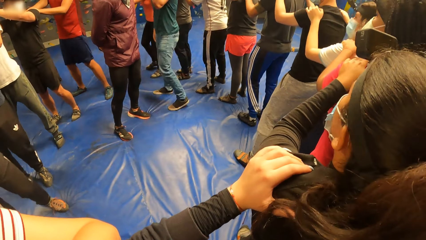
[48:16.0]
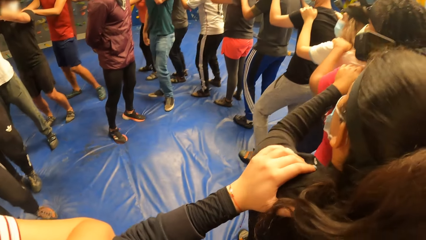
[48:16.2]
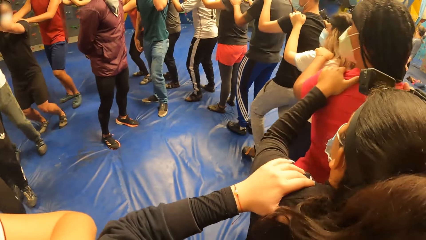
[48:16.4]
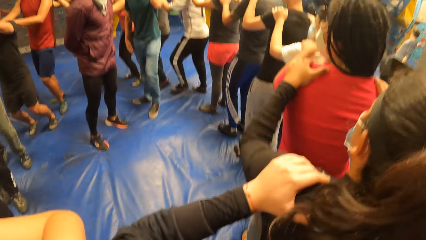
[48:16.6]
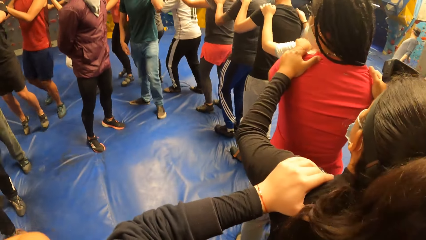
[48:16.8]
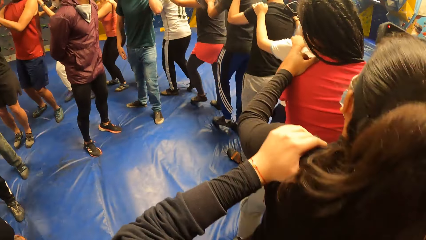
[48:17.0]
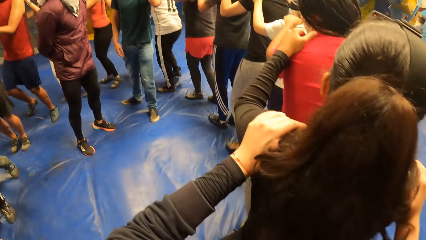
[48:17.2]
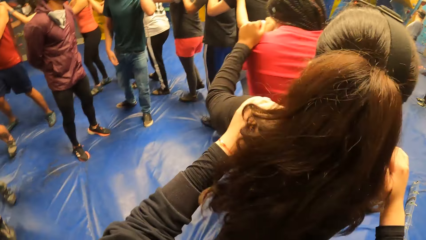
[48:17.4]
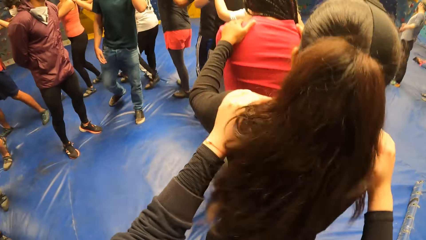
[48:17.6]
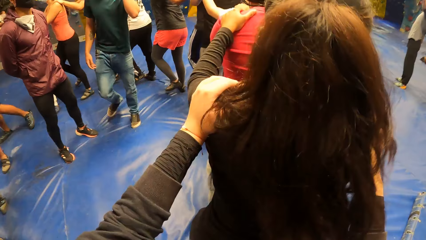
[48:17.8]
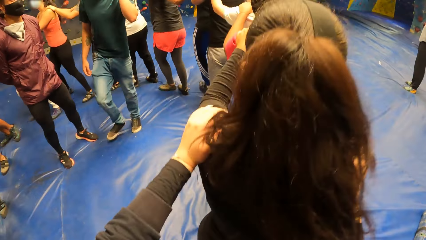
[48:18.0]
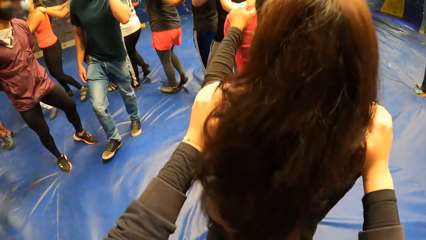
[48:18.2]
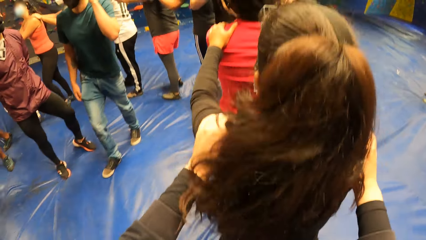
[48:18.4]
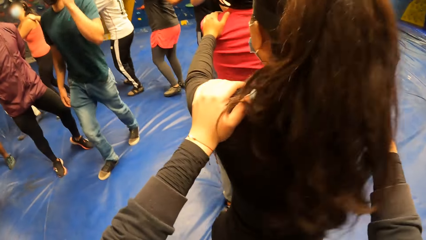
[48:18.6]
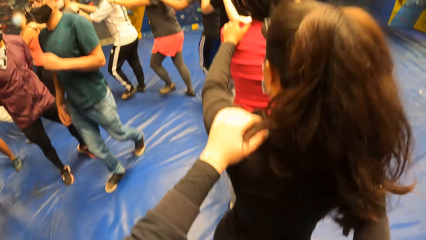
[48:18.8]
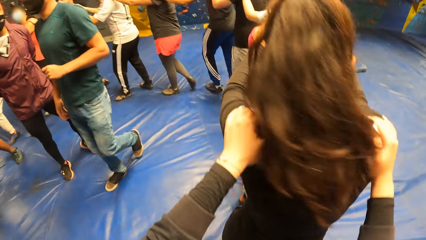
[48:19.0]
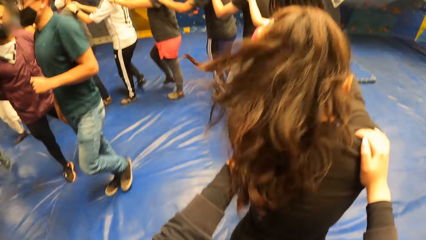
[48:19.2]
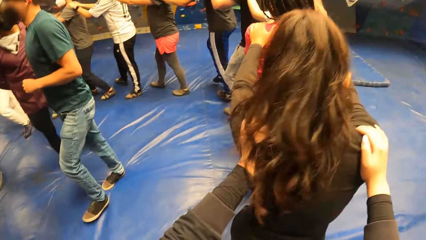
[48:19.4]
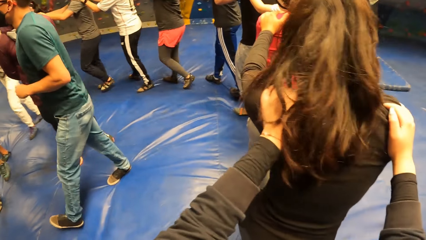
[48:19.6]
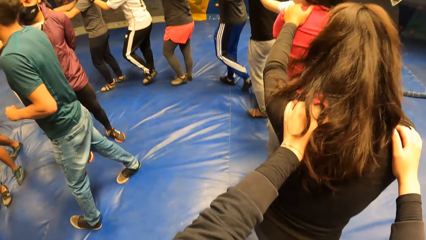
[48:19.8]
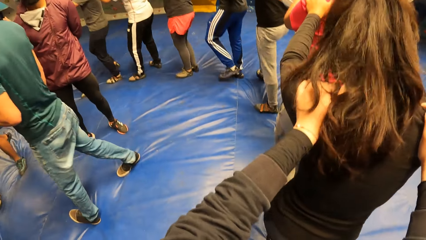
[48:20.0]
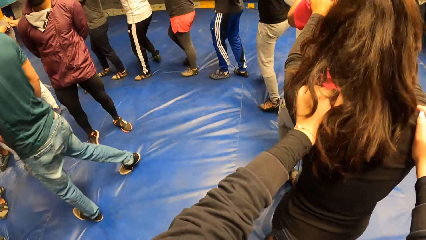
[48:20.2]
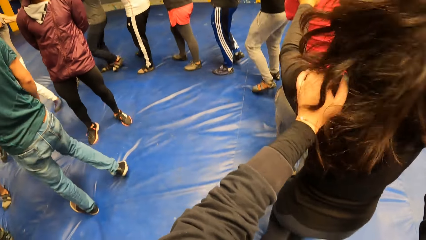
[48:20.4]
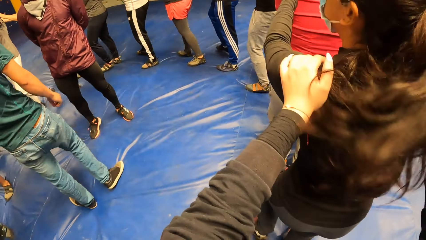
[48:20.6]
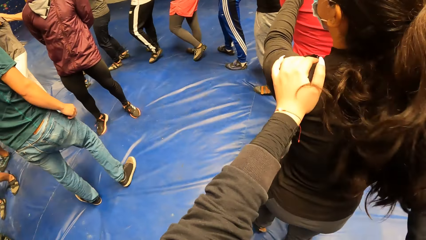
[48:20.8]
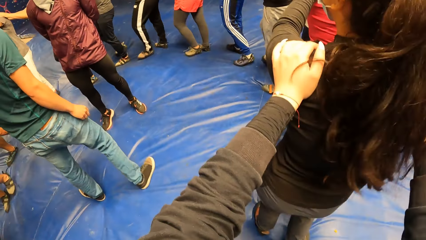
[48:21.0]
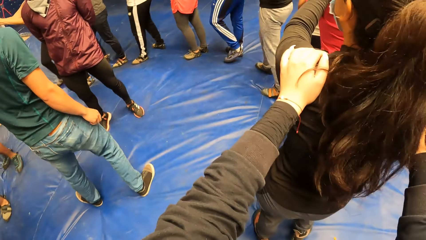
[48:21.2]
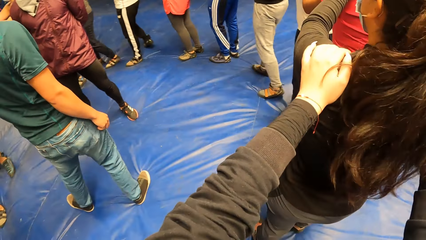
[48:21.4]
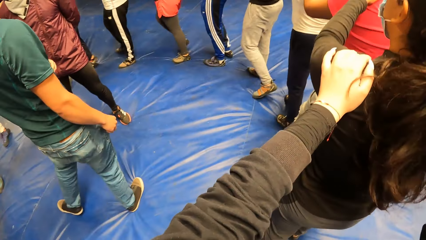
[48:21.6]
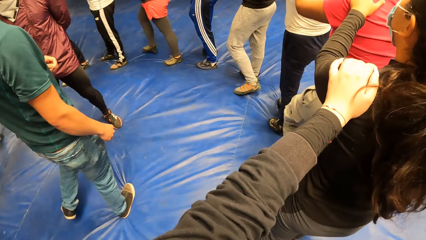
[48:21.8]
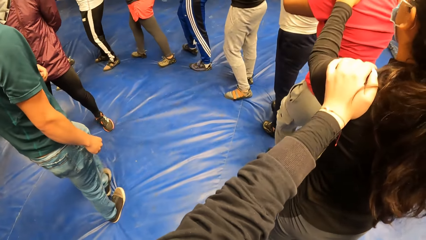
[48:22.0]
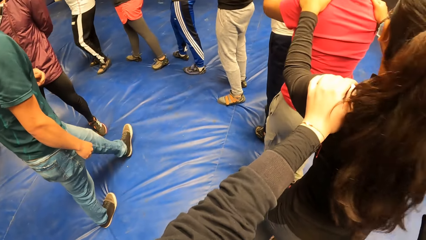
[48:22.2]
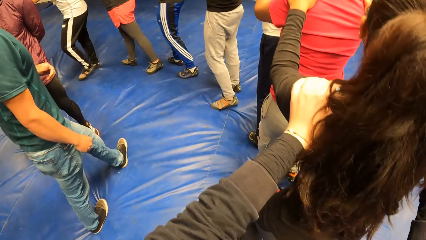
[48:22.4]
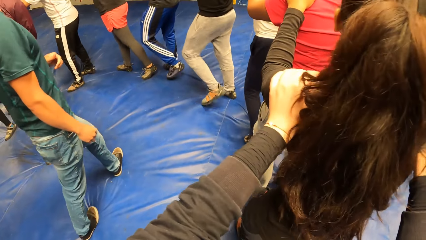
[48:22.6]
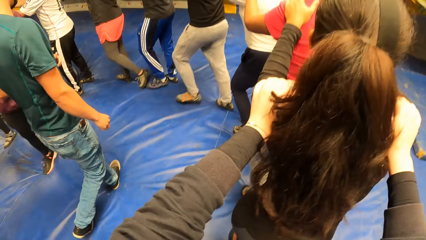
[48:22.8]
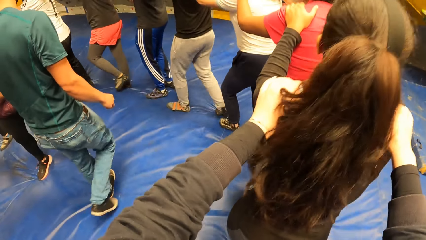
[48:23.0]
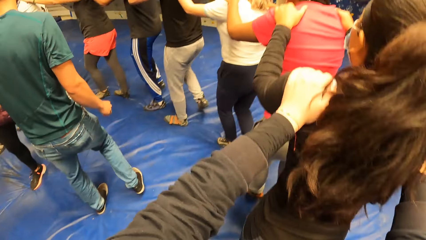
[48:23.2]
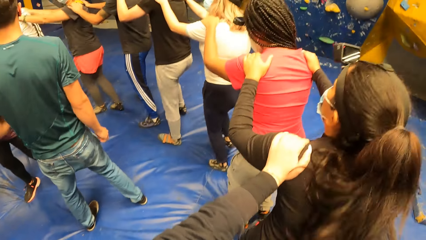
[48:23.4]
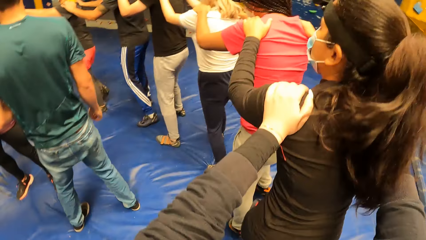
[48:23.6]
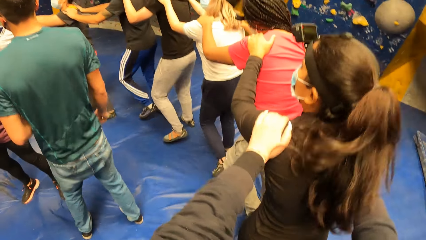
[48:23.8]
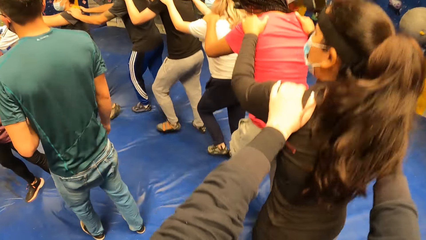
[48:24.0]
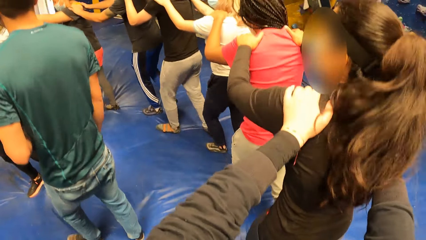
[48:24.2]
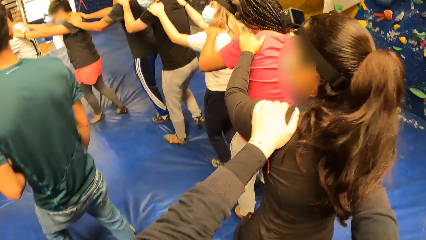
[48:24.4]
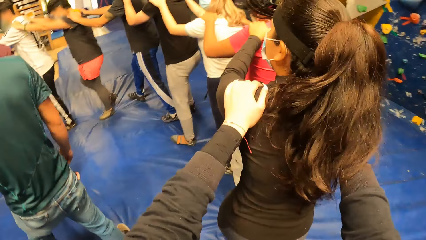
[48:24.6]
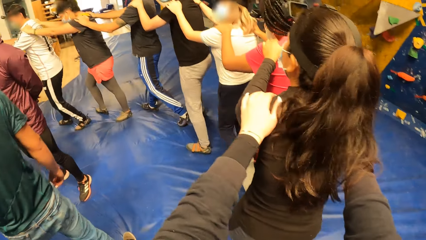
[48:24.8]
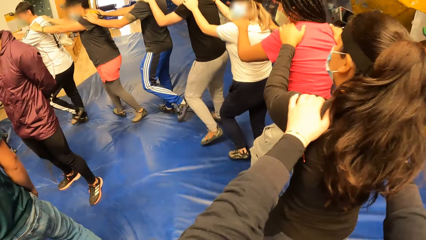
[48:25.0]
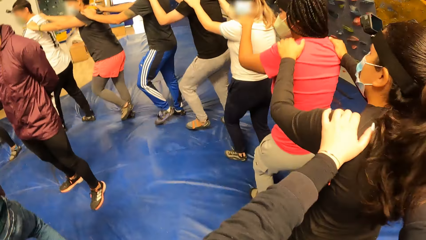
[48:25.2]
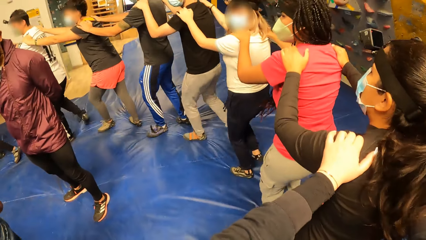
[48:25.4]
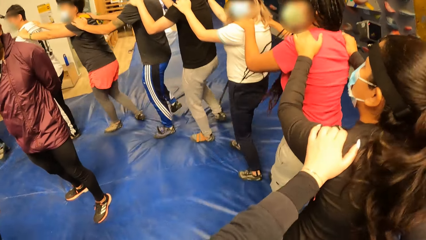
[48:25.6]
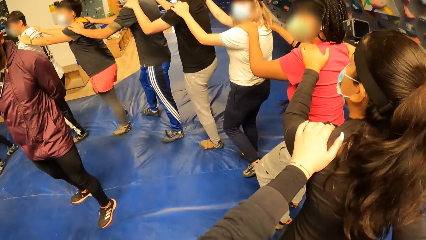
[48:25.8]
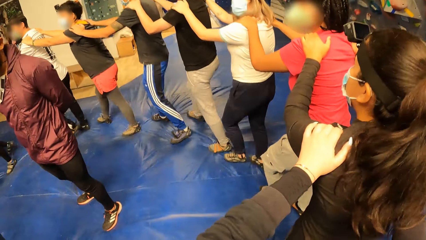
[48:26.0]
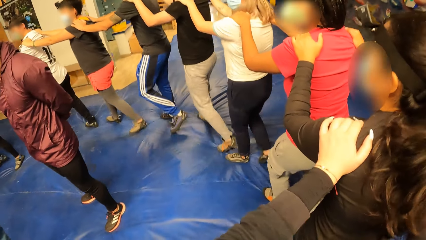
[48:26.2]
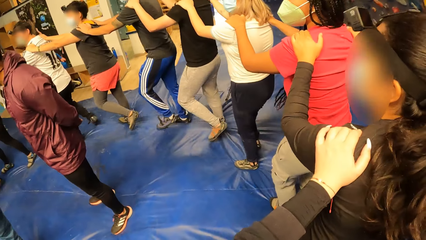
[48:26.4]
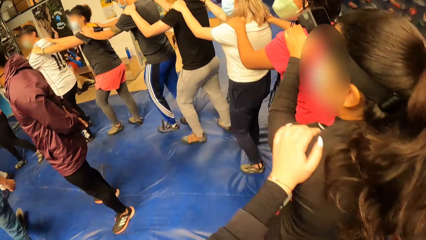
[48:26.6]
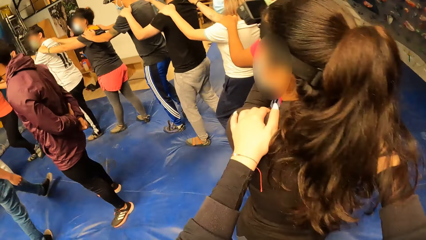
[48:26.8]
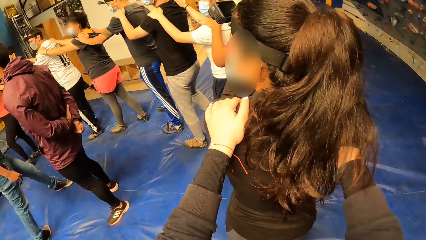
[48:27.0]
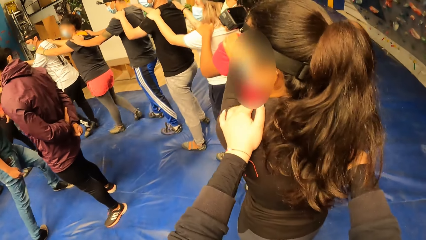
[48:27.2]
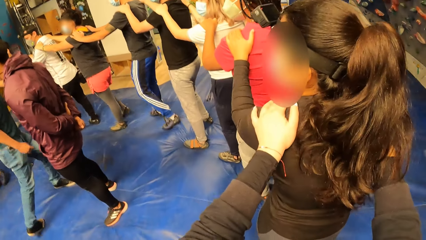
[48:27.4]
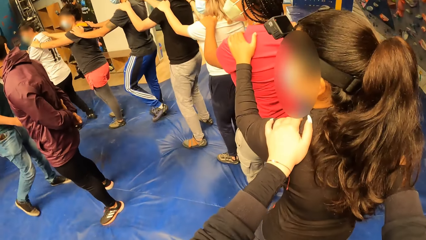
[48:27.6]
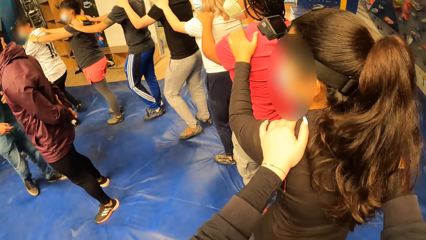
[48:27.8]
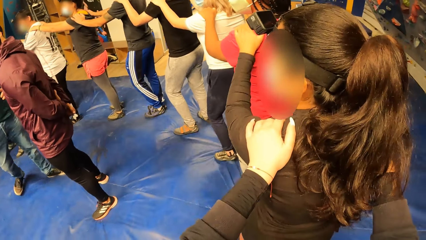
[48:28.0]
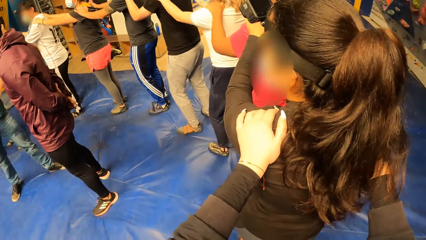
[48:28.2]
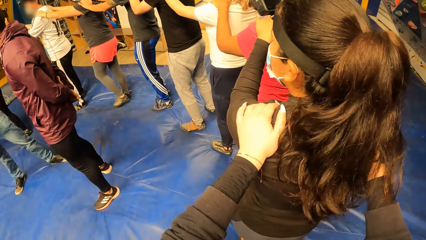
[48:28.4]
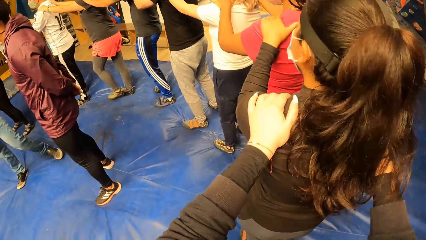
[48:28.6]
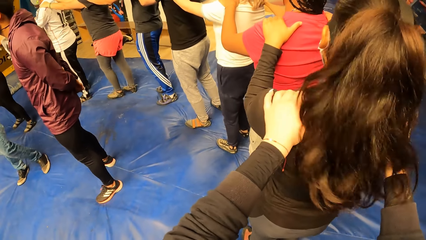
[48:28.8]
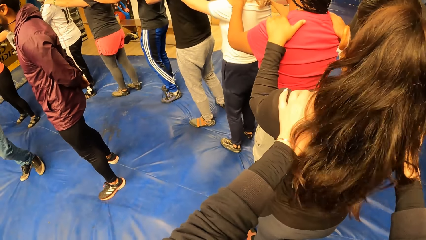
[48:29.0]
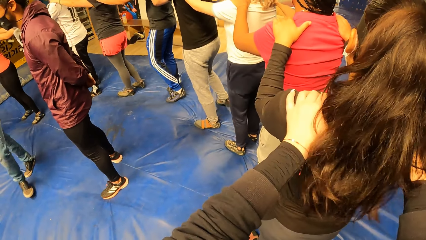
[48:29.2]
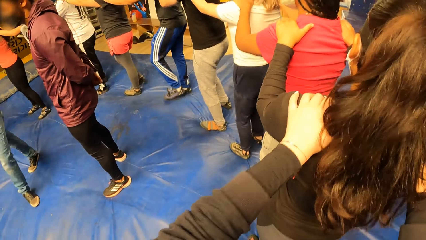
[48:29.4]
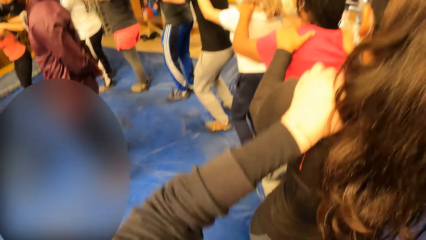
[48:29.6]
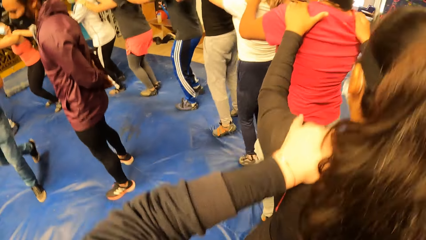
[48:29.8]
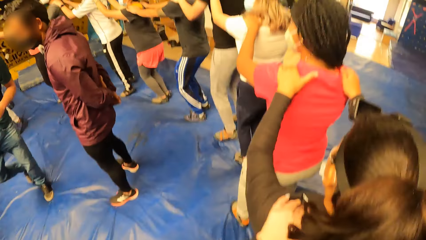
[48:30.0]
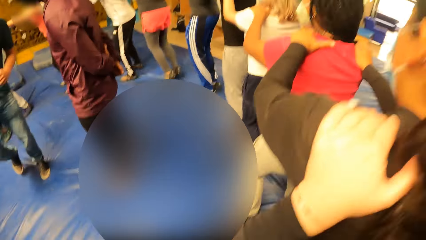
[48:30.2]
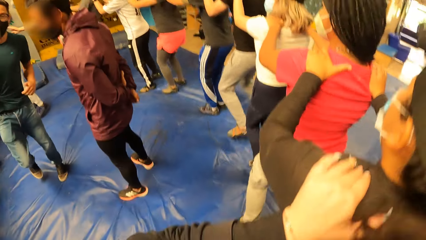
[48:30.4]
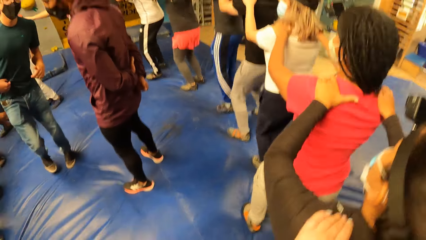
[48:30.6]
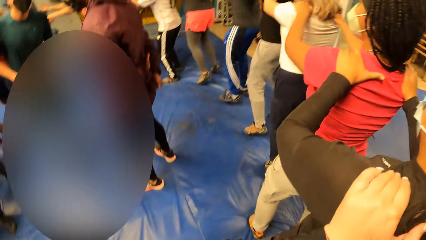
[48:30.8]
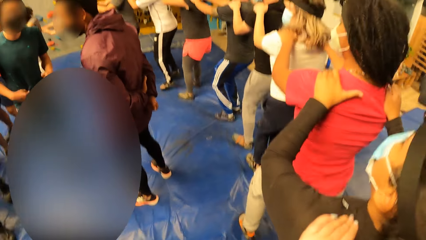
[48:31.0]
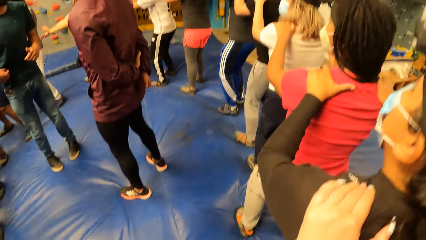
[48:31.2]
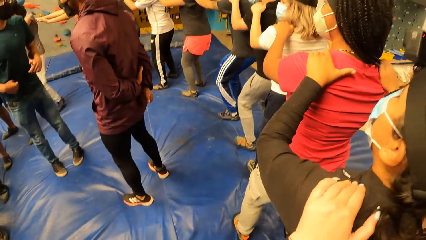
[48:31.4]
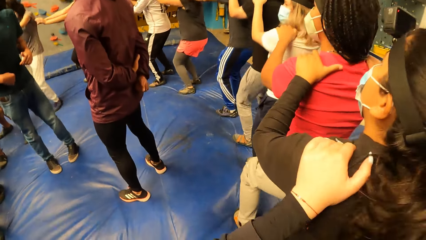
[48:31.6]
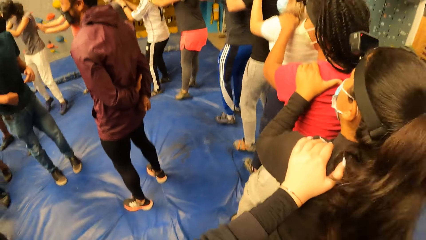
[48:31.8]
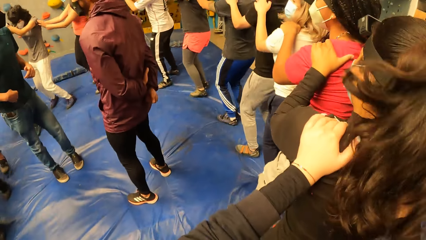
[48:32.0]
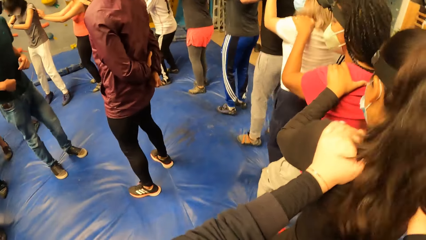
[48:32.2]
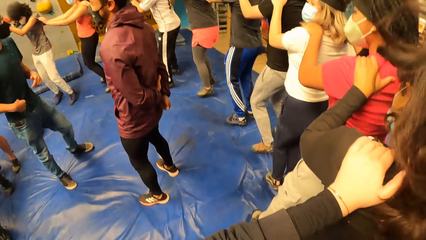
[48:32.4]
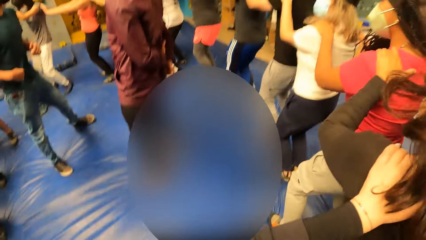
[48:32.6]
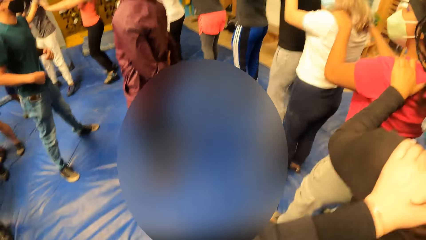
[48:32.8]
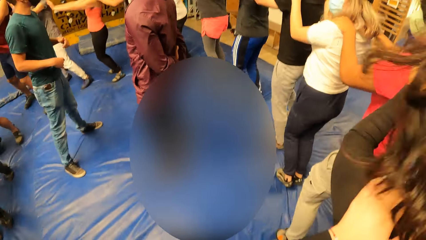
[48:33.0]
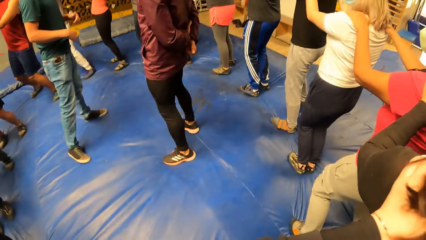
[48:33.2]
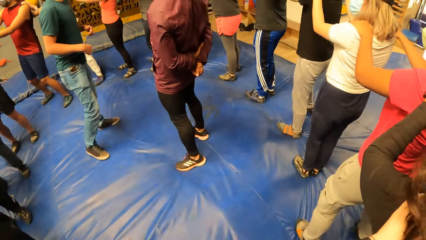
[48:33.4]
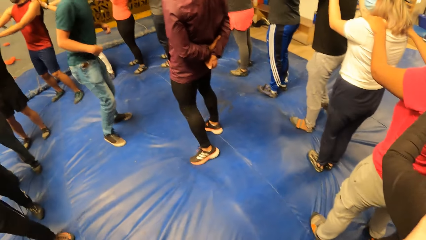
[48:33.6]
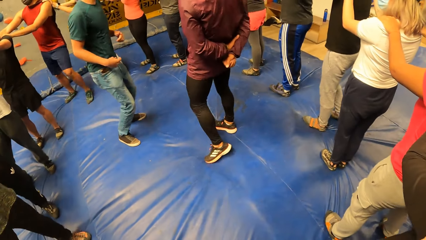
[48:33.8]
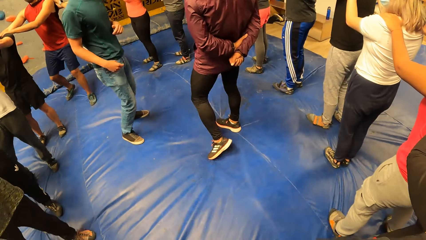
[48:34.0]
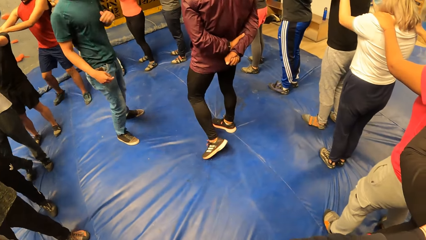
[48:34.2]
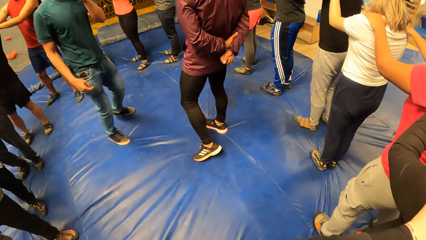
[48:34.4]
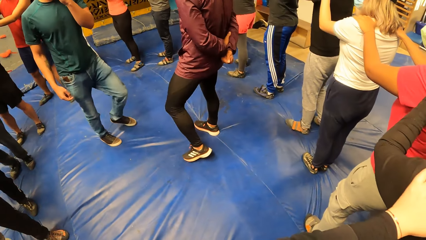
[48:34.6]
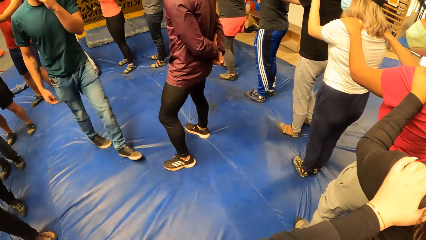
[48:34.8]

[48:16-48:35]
The camera wearer looks around.
